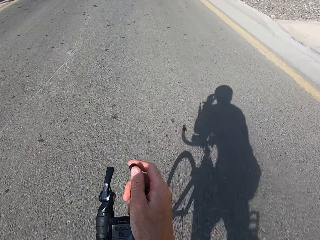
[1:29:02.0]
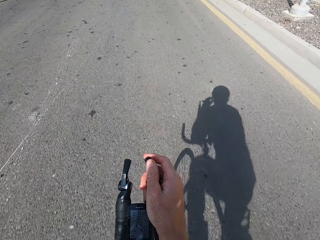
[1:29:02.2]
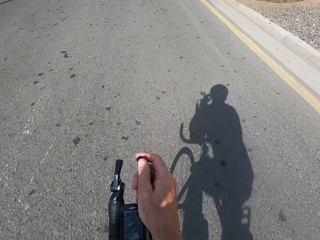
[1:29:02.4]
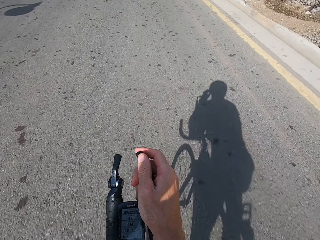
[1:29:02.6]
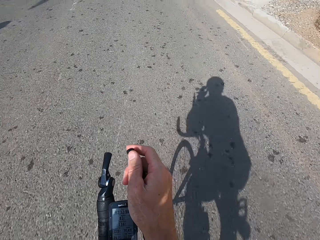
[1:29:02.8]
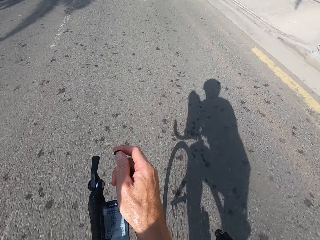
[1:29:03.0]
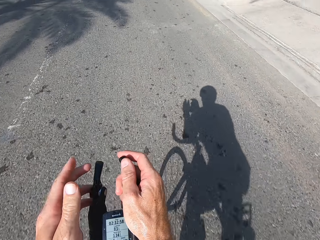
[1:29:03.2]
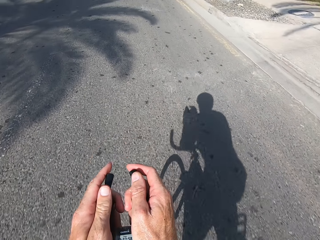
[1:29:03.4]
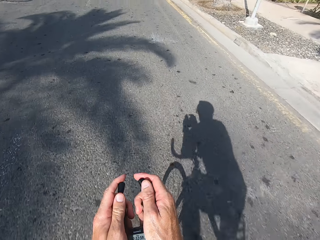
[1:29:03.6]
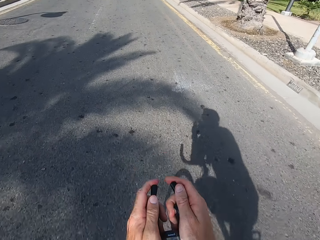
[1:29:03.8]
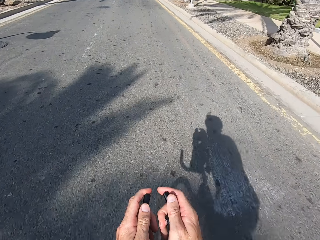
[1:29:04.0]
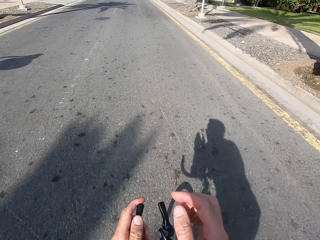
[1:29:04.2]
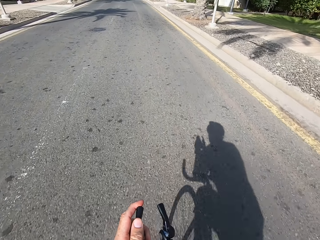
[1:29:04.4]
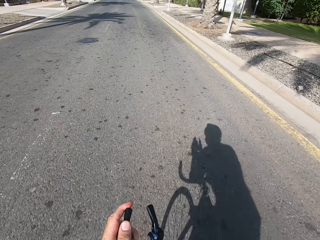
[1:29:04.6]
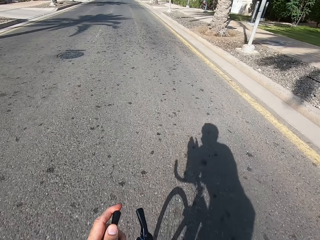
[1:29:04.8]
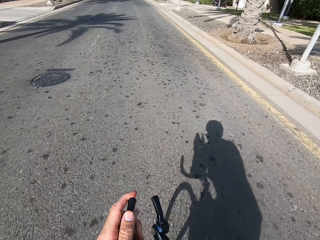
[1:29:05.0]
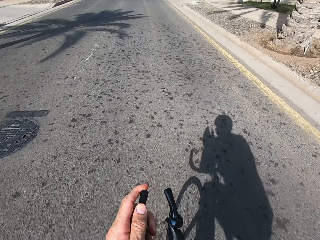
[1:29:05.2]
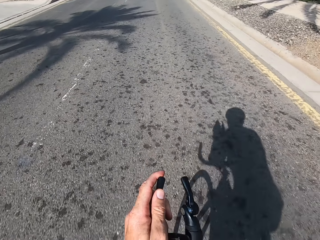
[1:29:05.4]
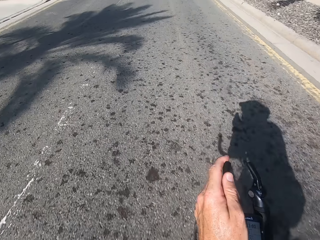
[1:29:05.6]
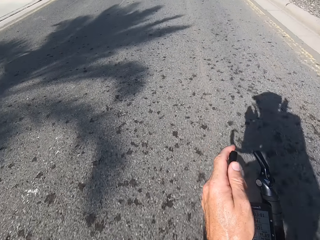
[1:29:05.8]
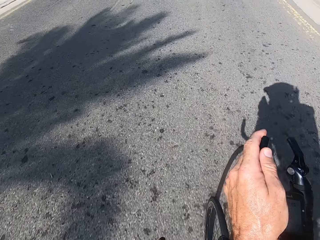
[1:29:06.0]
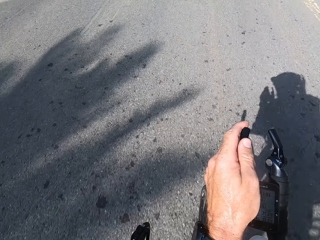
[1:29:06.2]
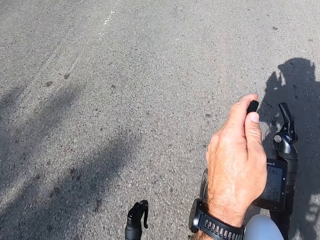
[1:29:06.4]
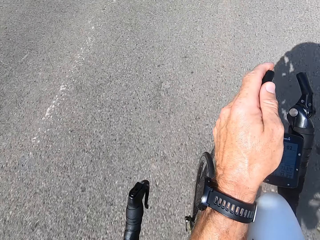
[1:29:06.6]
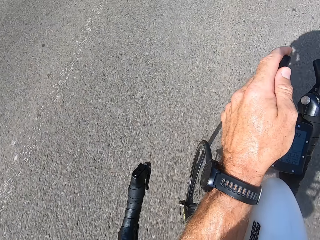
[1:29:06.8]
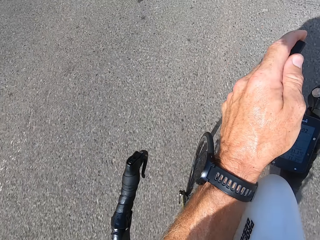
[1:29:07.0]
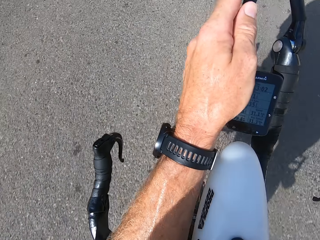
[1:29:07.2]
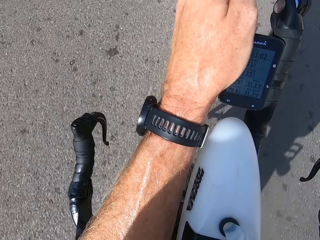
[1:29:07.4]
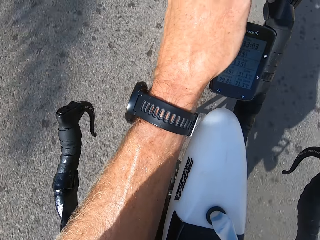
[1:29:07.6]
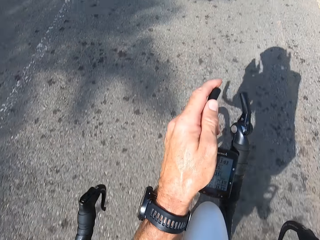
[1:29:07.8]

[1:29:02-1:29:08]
The camera wearer adjusts his goggles.

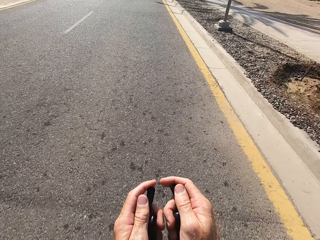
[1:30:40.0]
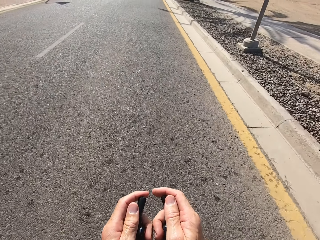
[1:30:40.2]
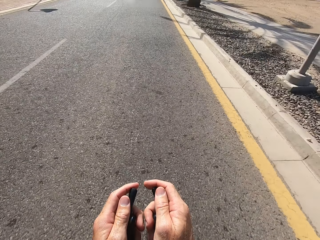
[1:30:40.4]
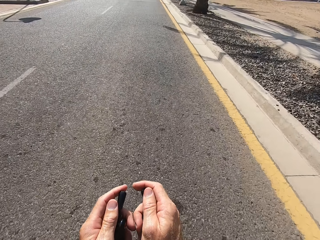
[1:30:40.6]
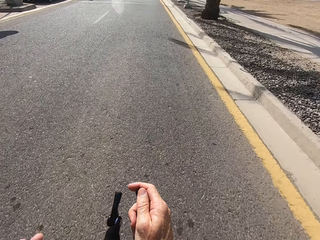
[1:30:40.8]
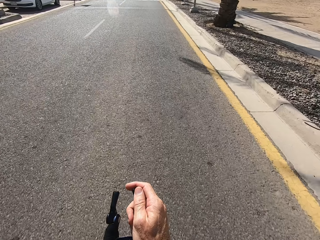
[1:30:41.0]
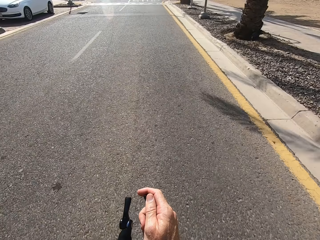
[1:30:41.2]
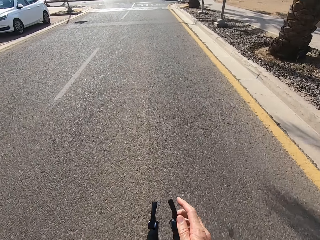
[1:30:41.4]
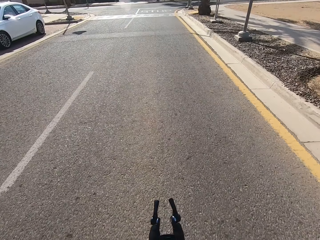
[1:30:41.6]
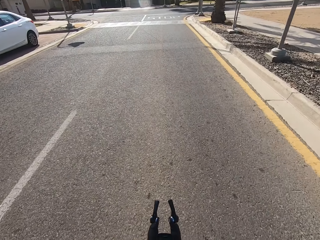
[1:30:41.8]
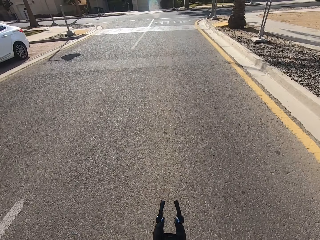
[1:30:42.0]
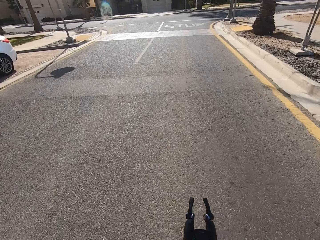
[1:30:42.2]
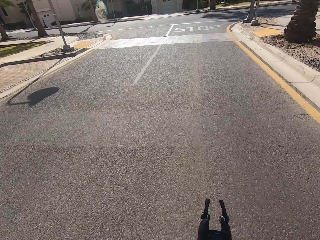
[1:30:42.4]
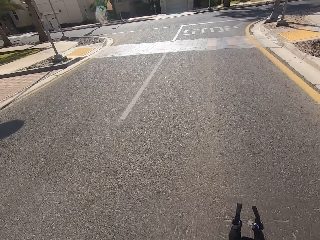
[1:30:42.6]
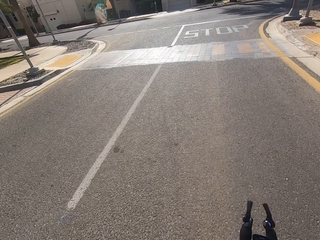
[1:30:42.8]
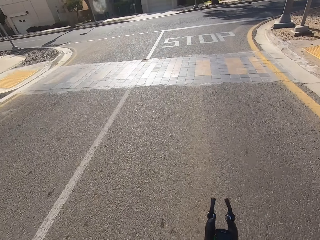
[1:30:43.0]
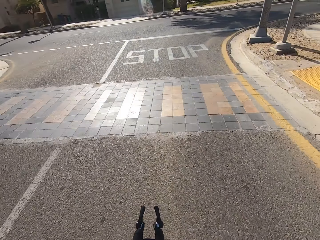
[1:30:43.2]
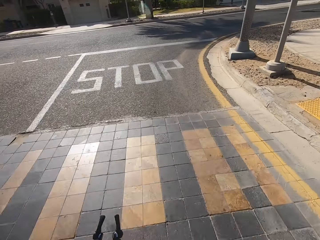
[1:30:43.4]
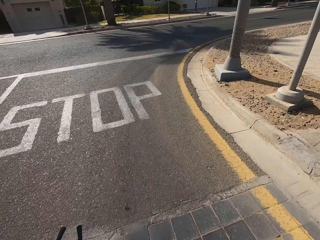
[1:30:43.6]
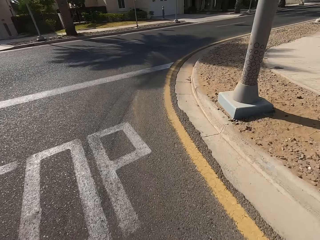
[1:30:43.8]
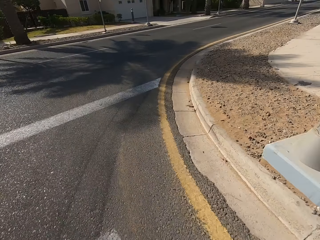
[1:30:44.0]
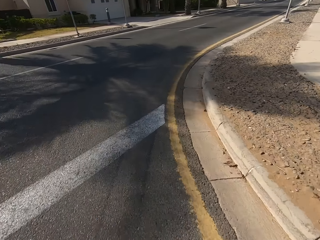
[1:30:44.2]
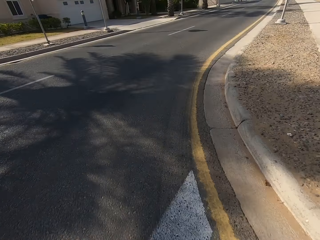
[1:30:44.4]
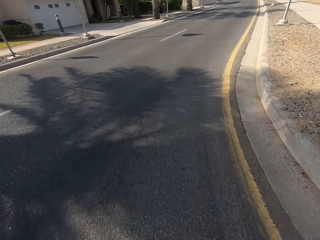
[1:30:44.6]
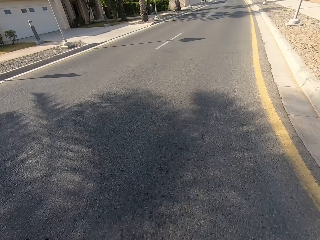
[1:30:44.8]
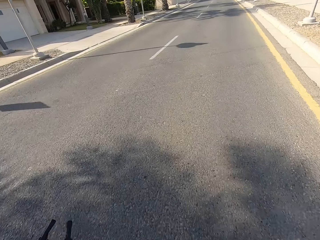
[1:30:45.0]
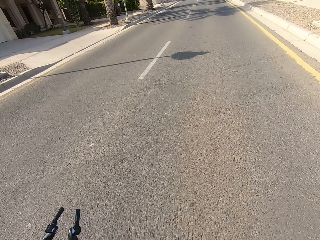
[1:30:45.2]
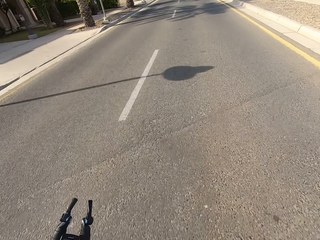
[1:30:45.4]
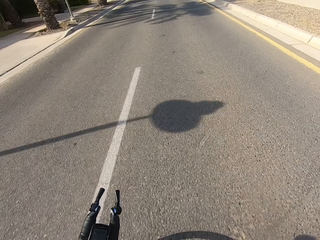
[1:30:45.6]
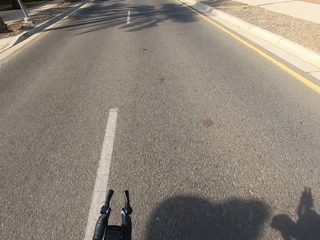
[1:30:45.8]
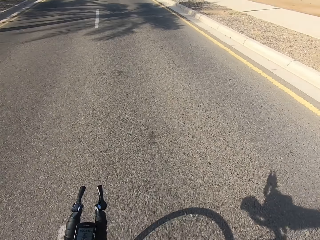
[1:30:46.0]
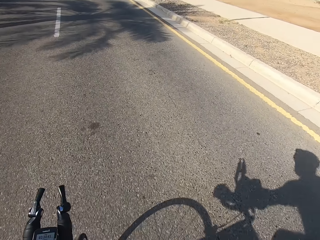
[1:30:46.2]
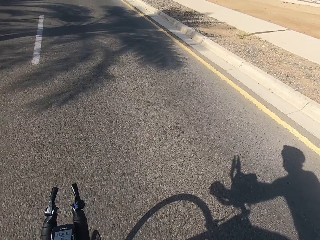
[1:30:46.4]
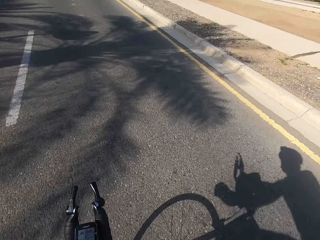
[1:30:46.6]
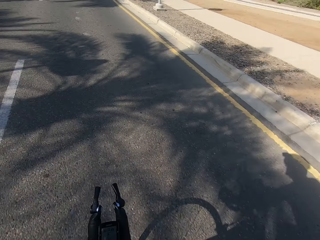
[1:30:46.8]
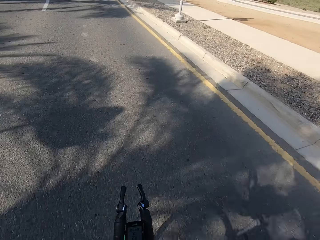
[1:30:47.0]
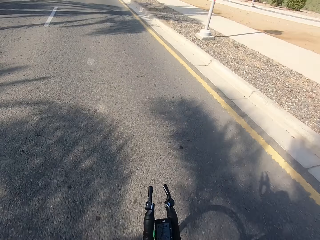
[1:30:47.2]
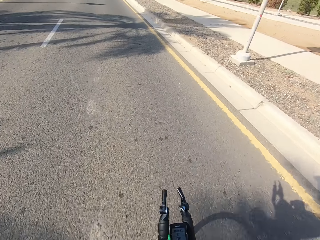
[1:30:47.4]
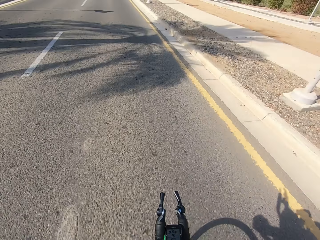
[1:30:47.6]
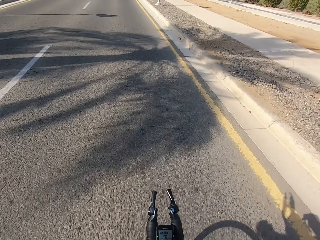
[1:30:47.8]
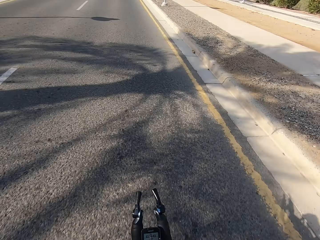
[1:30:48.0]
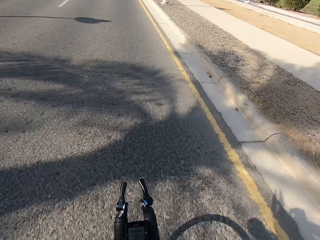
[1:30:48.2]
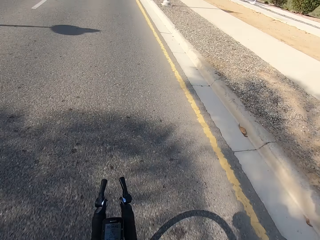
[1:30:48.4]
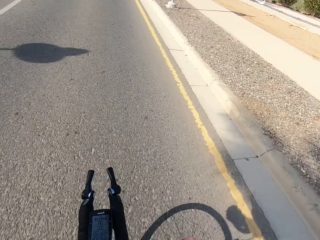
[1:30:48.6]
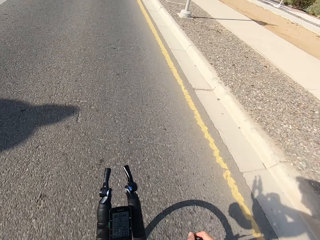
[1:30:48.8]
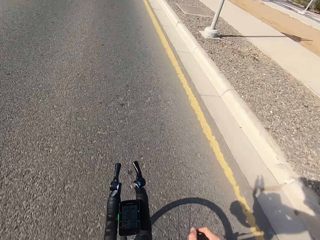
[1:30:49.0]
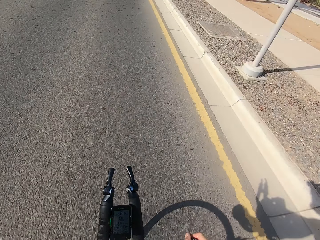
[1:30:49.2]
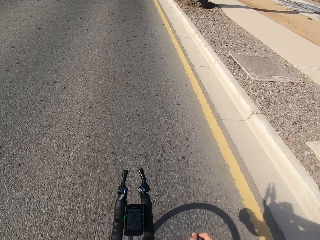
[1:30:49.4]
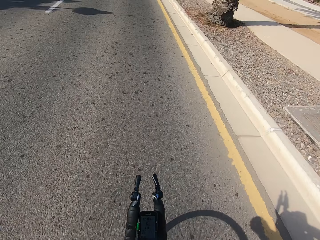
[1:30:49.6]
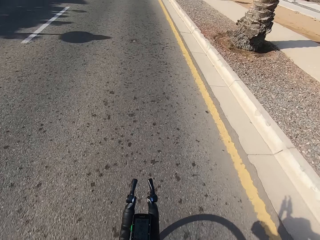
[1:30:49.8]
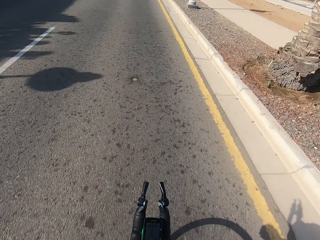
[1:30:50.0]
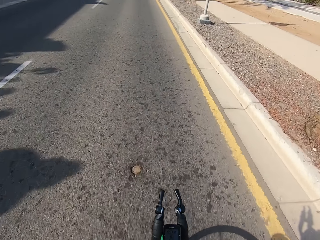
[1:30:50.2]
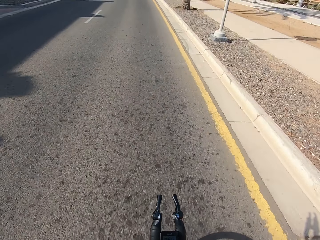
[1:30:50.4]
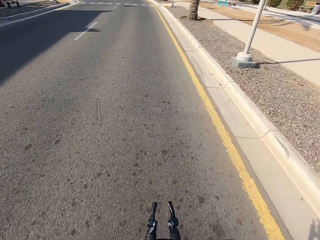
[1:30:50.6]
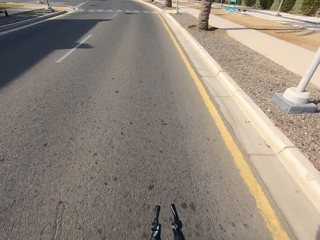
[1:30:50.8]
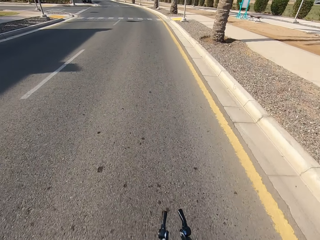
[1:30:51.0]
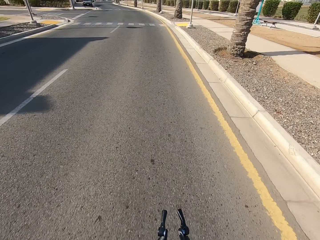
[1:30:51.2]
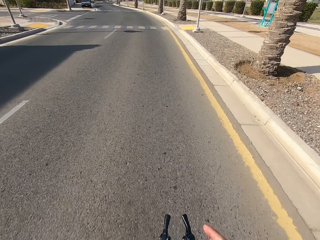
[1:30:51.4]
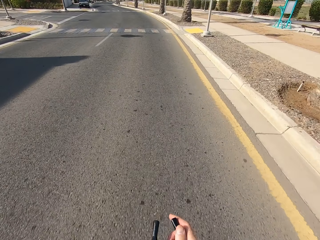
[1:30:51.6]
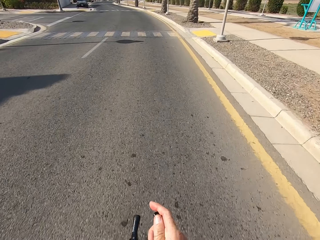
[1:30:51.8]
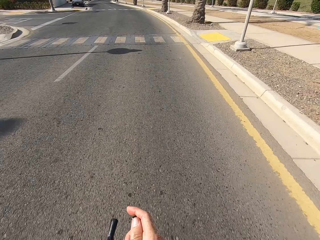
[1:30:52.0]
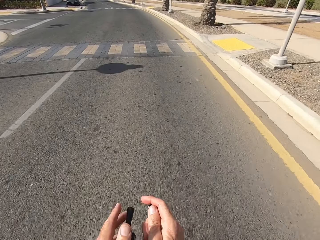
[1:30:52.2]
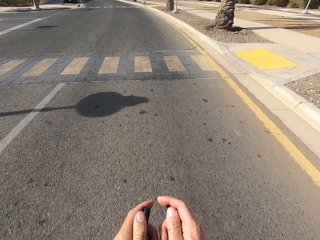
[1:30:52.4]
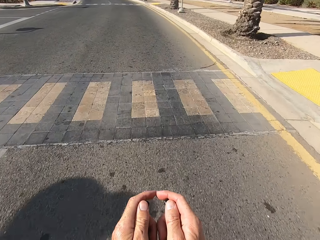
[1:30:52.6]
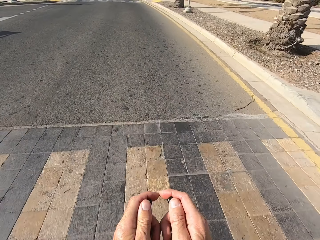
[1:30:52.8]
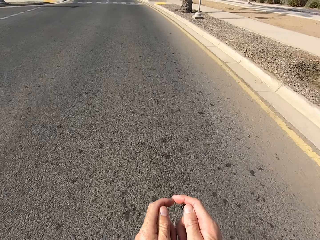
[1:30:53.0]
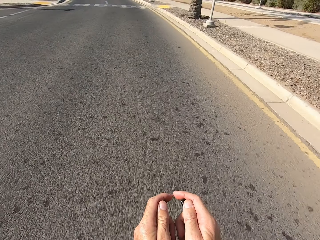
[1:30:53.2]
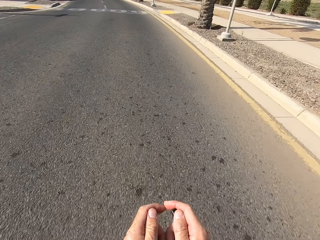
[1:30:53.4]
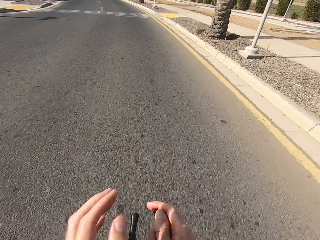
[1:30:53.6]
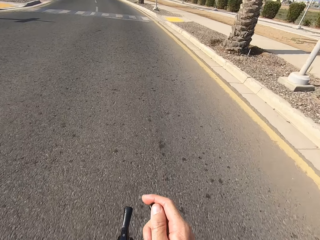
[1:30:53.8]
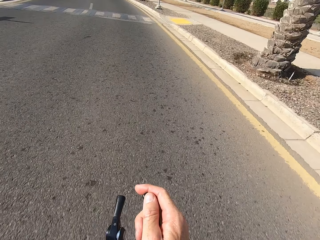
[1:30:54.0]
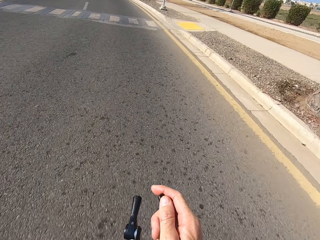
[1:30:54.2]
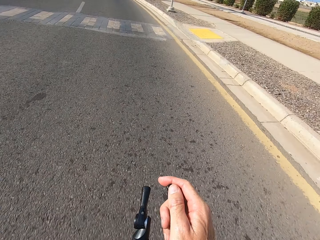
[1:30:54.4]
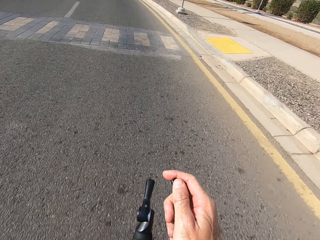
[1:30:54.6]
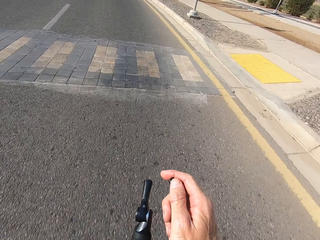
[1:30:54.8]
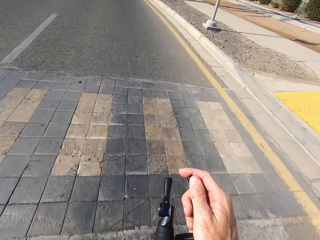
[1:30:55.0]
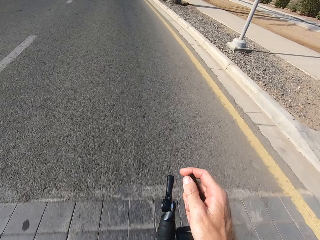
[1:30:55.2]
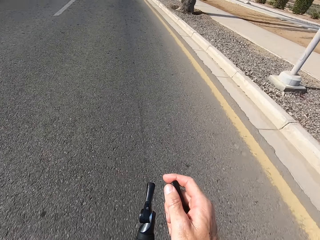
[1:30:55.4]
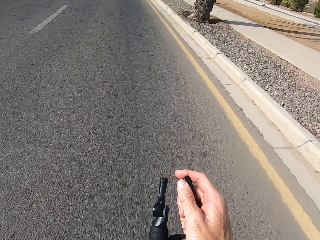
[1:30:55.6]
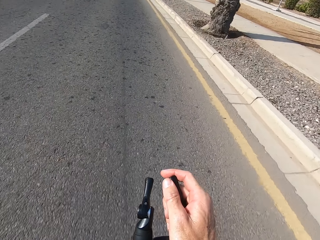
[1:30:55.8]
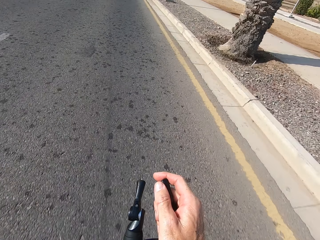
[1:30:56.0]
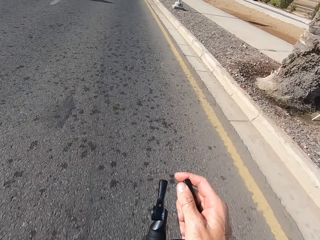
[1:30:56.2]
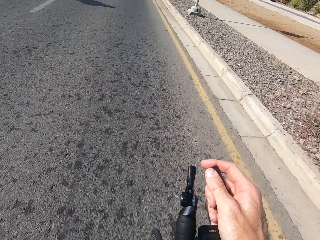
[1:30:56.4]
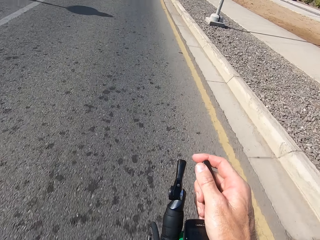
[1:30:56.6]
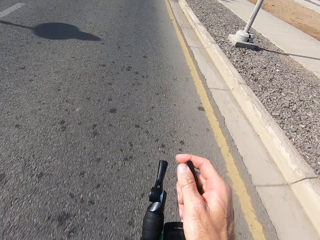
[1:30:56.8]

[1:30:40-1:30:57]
The camera wearer lets go of the brake lever. They hold the brake levers. They let go of the brake lever.
